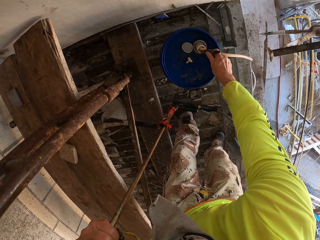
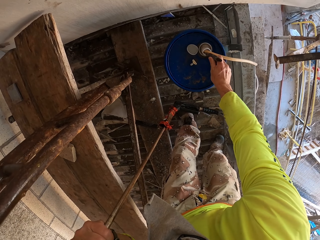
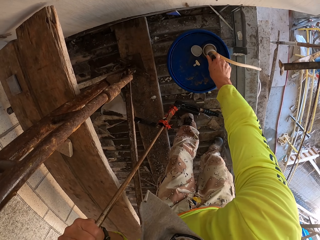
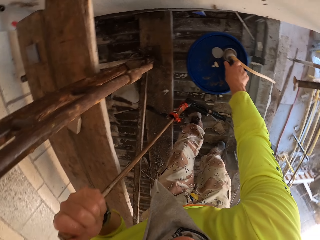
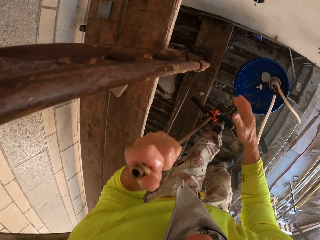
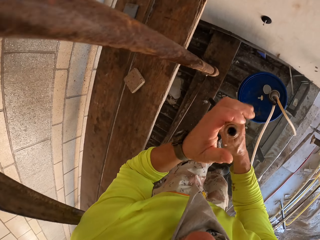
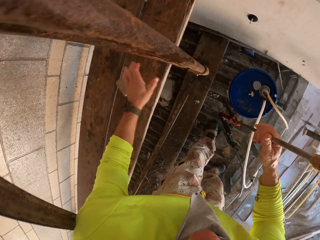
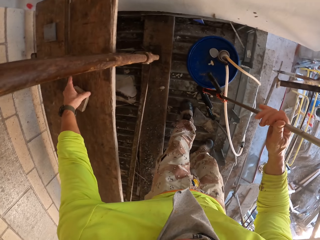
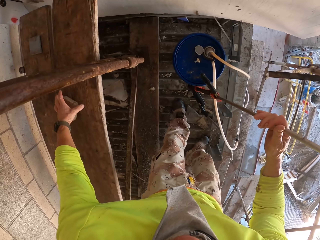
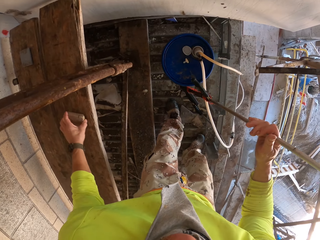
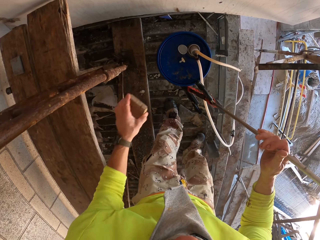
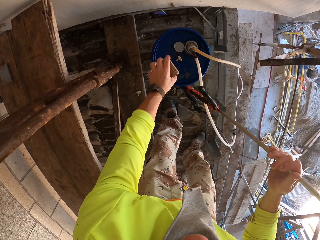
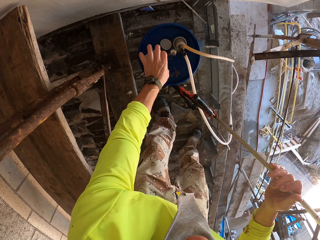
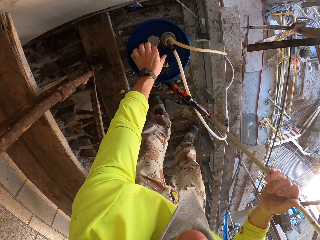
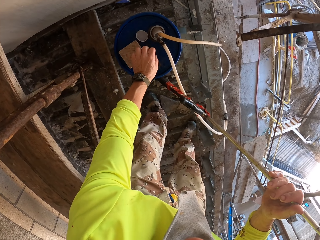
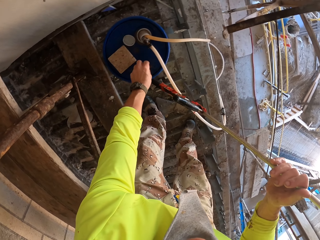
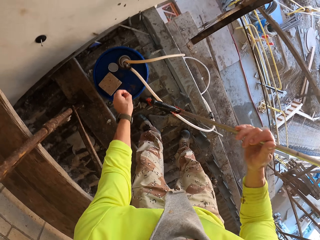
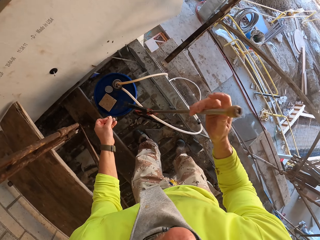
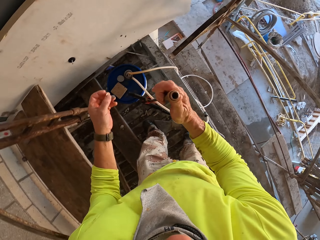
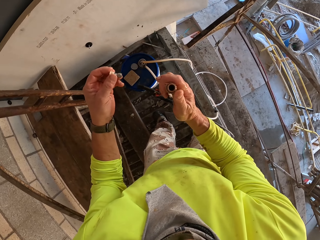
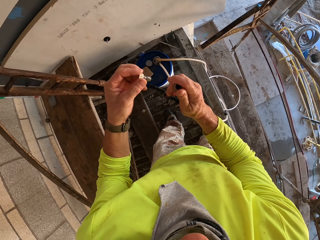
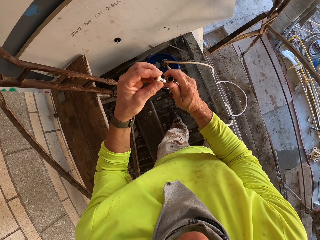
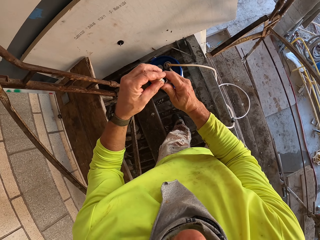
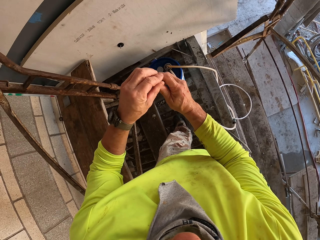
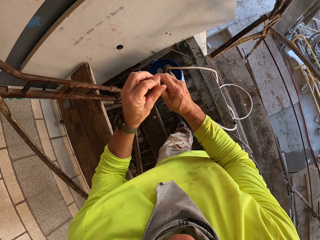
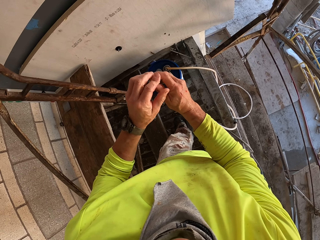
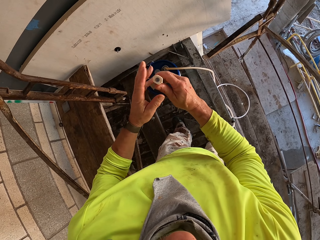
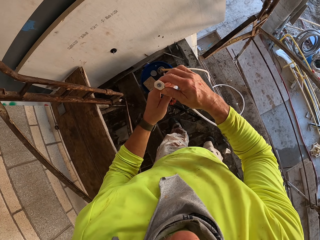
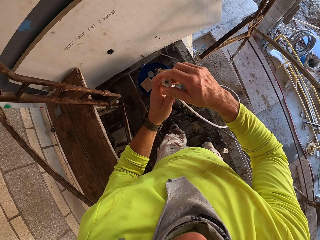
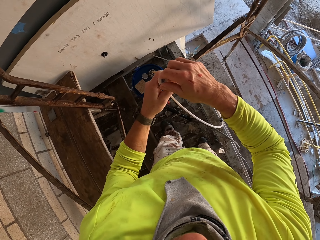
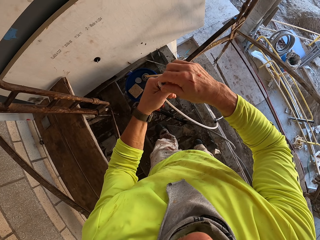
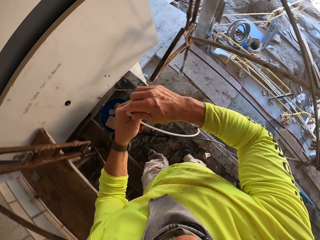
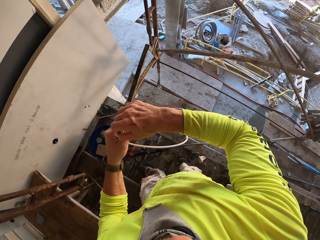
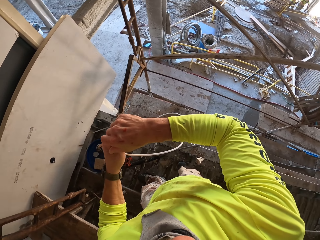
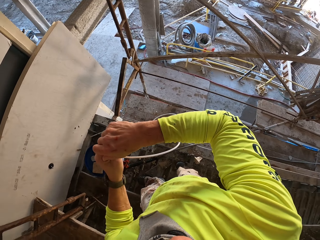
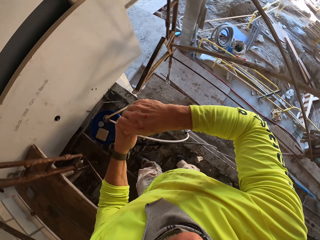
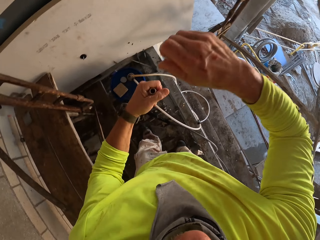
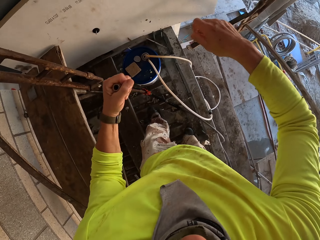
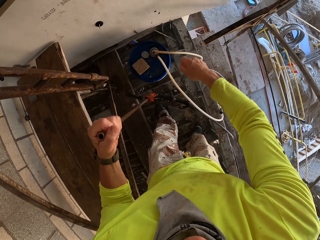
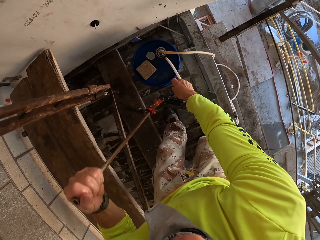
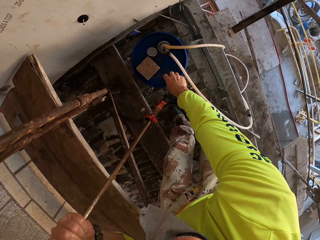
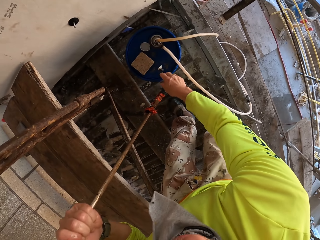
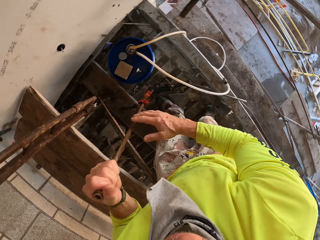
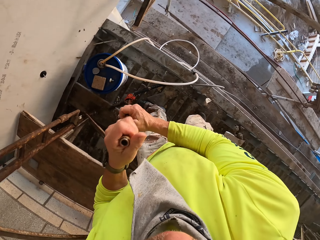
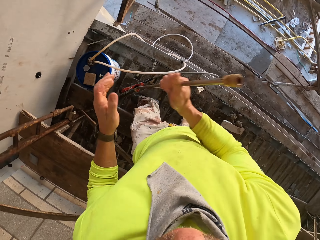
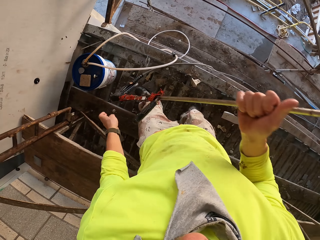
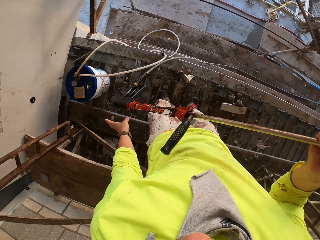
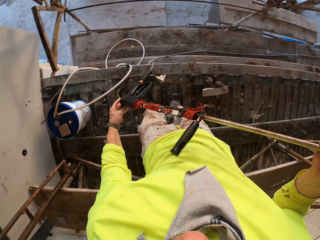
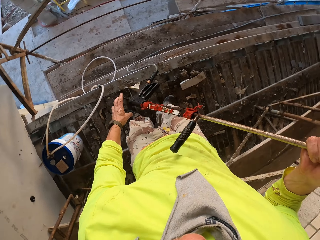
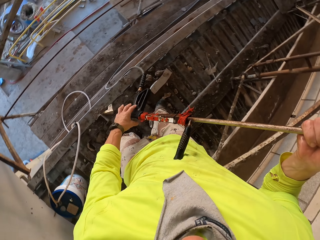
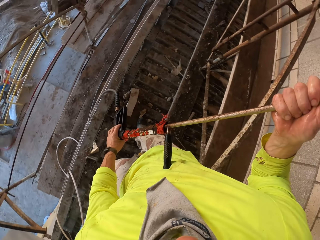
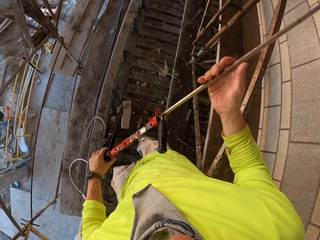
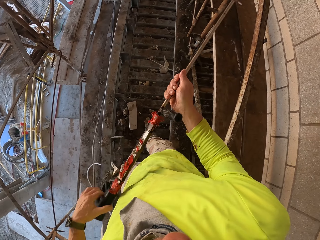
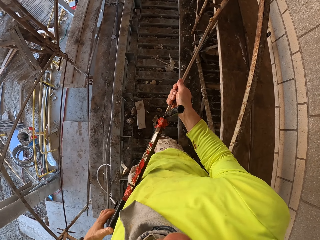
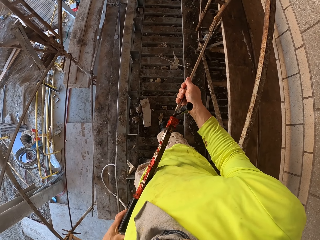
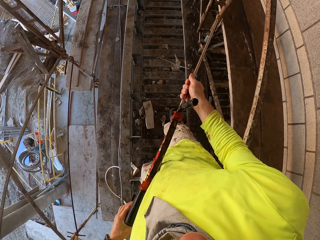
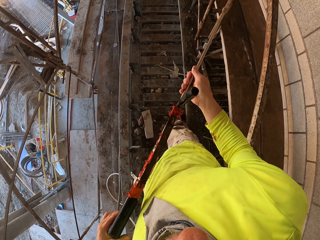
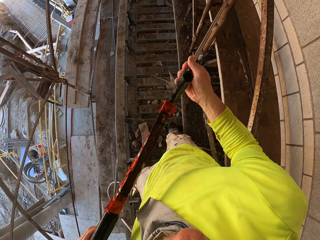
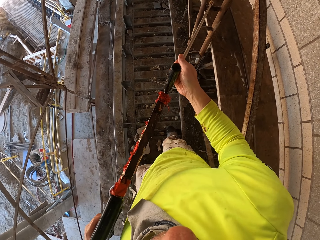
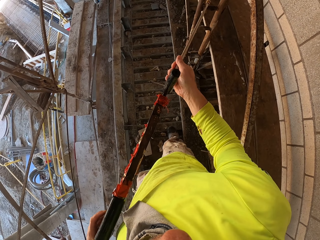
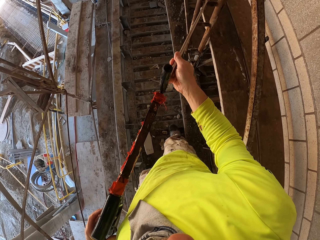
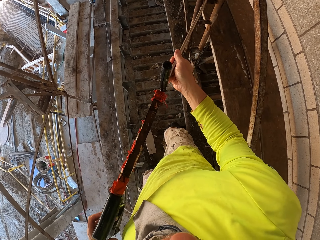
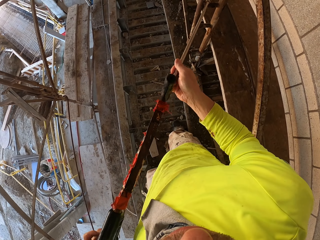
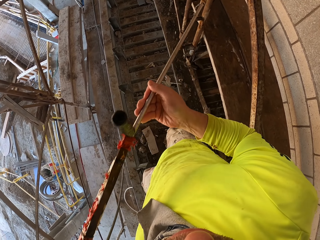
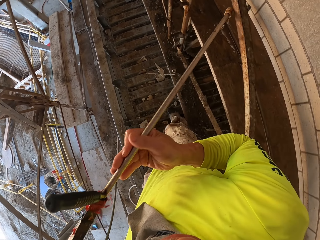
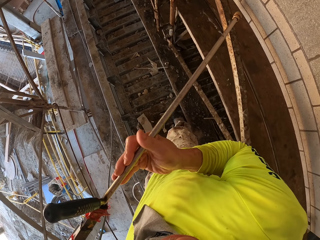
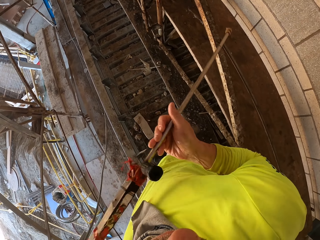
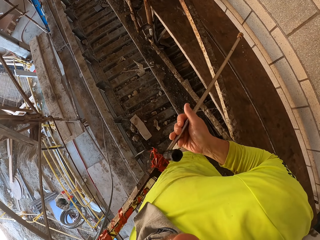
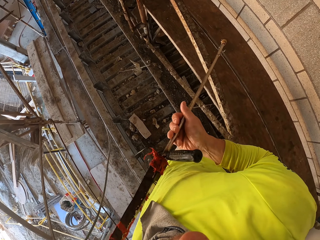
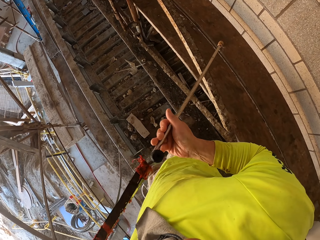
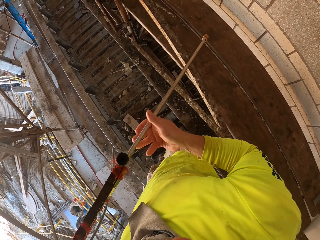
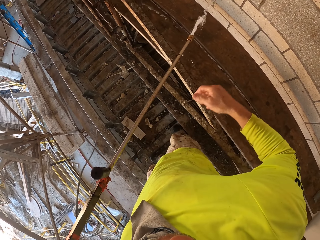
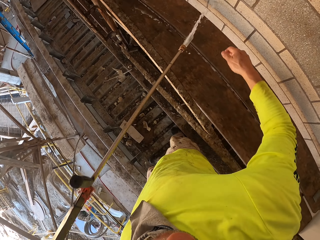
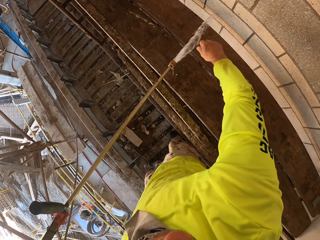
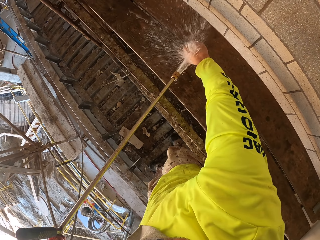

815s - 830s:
The camera wearer puts the pipe on the bucket. They hold a Loctite PL3. They pick up a piece of wood and put the piece of wood on the bucket. They pick up the lid. They hold a tip on the bucket. They put the lid on the sprayer. They fix the tip on the Loctite PL3. They turn to the side. They put the lid on the bucket. They hold the Loctite PL3. They walk. They hold the Loctite PL. They walk around. They spray a wall with the Loctite PL.

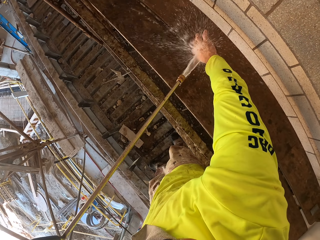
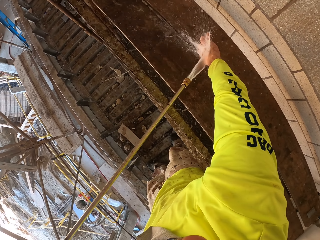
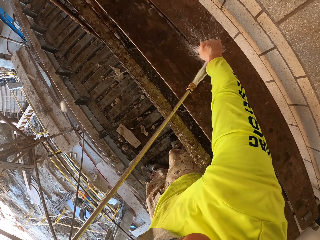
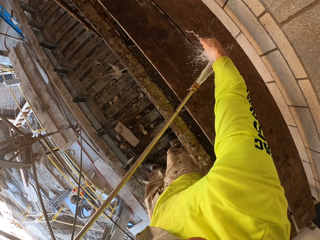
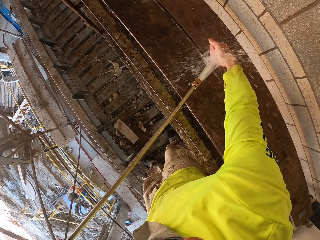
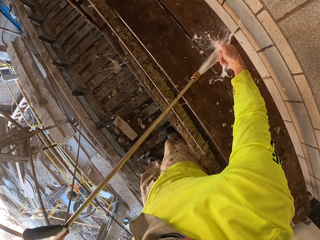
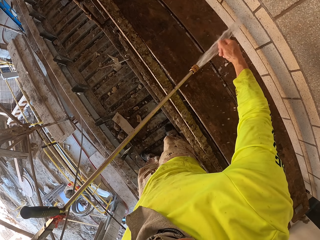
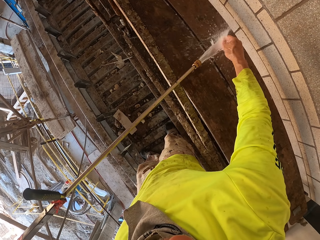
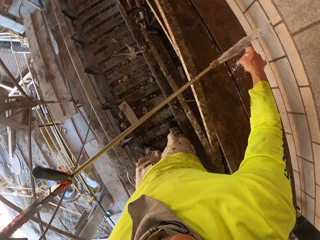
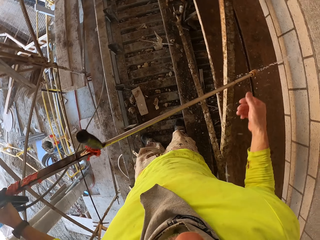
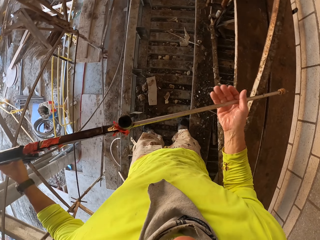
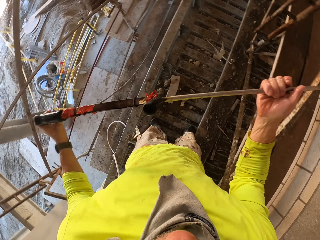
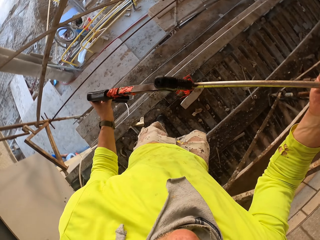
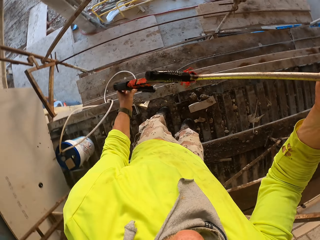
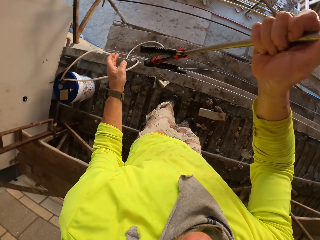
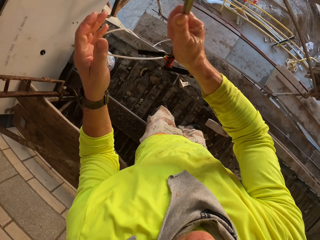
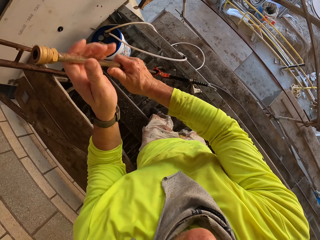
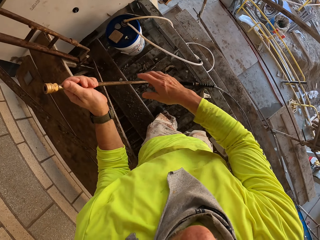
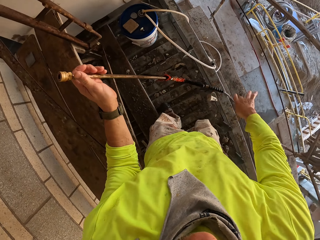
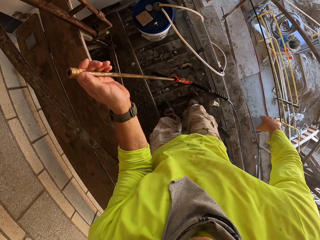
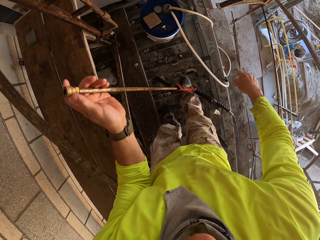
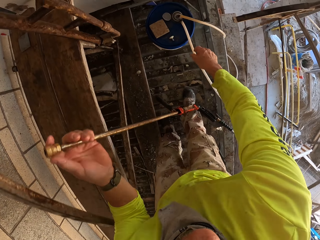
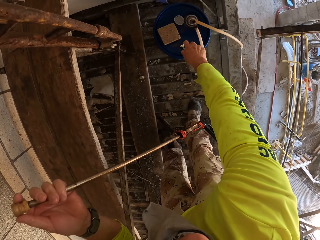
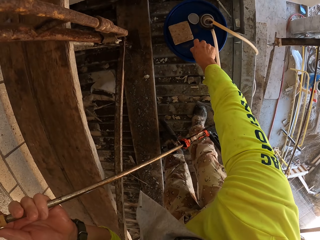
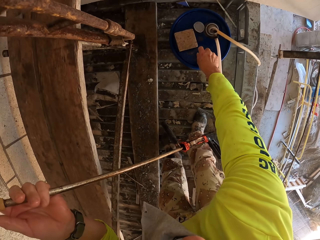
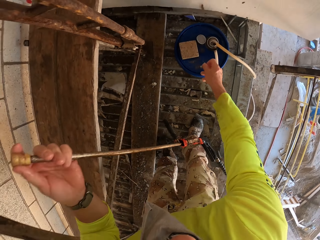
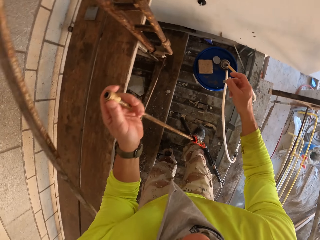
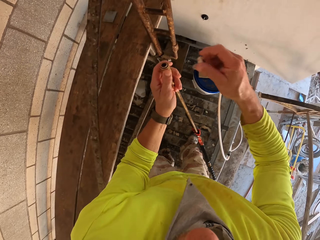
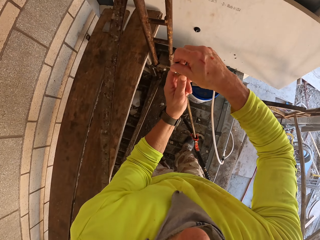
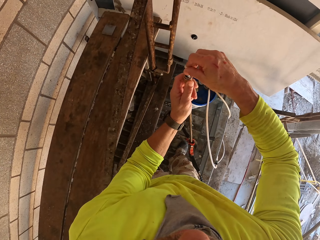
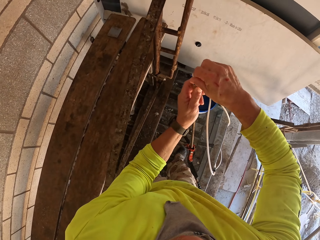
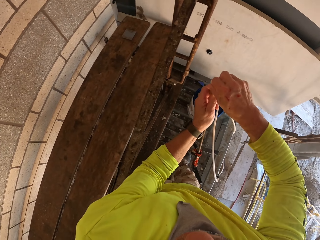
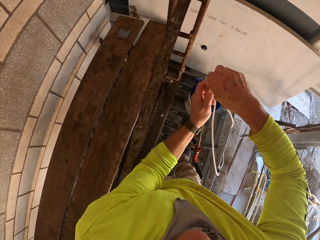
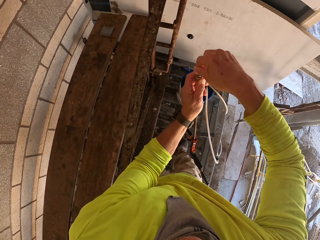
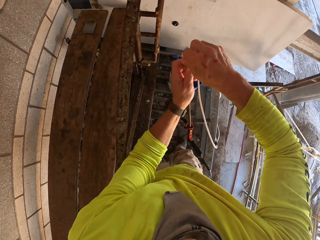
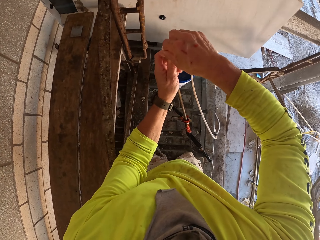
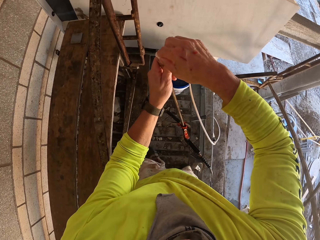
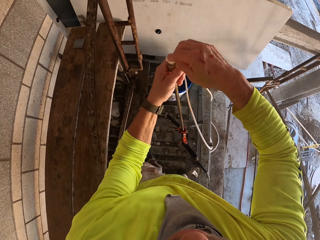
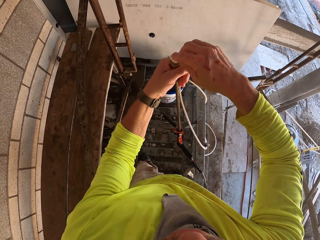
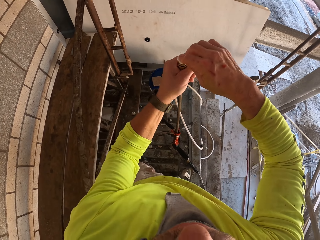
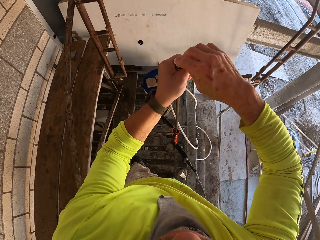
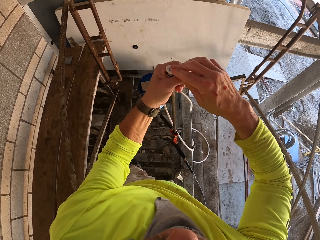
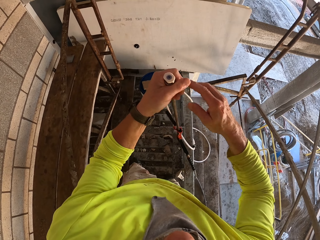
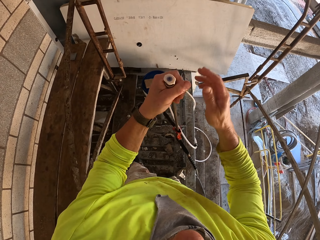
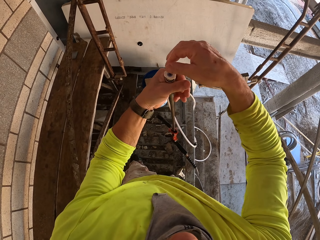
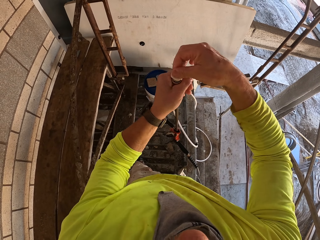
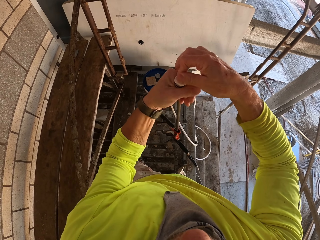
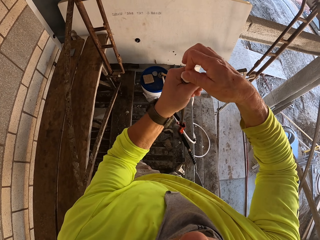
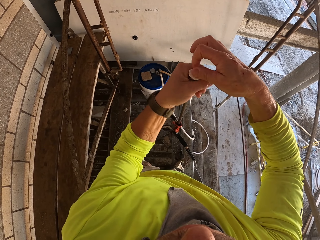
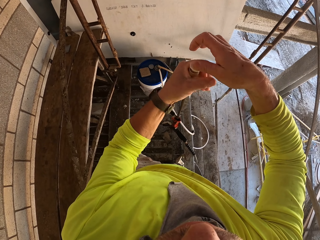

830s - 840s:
The camera wearer splashes water on the hand. They trigger the high pressure water gun. They touch the water. They hold a Loctite PL. They turn to the side. They bend down. They pick up a tip or nozzle on a bucket. They put the nozzle in the high pressure water gun.
